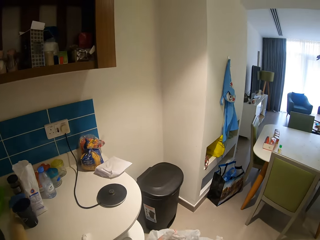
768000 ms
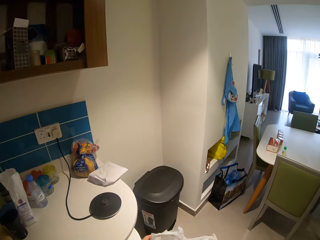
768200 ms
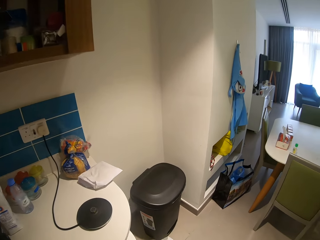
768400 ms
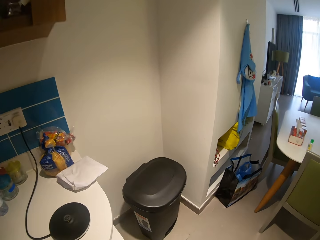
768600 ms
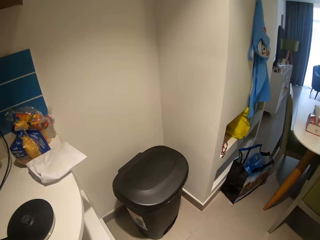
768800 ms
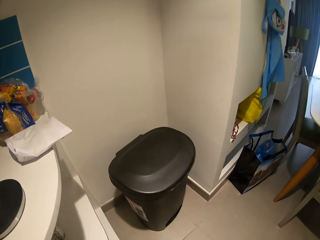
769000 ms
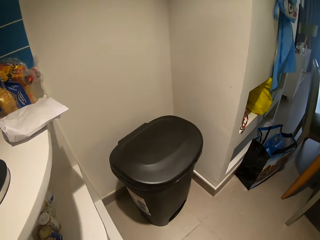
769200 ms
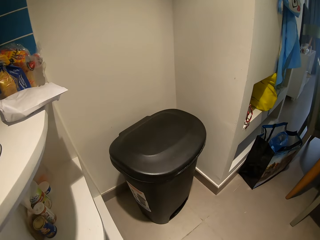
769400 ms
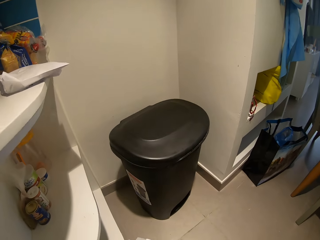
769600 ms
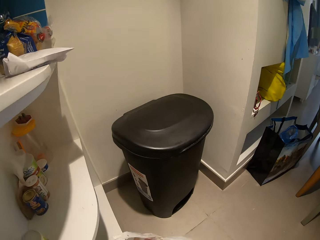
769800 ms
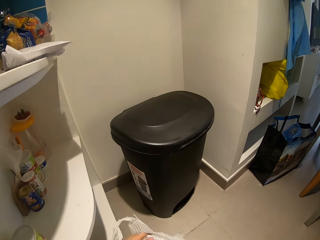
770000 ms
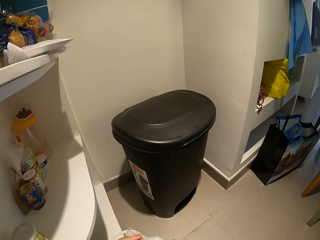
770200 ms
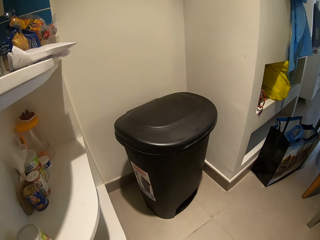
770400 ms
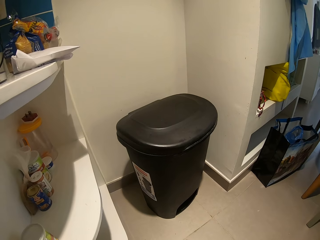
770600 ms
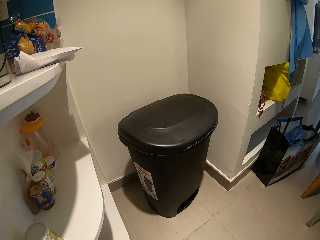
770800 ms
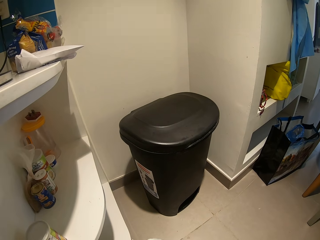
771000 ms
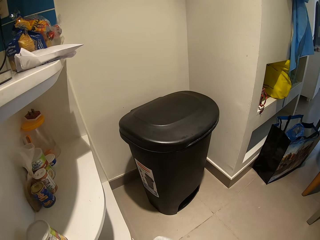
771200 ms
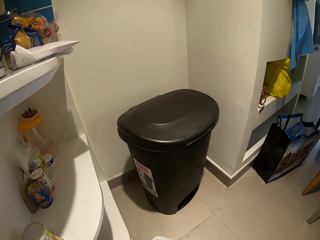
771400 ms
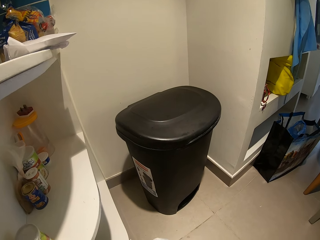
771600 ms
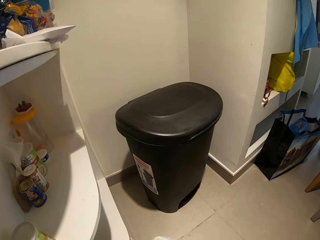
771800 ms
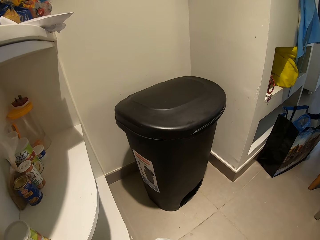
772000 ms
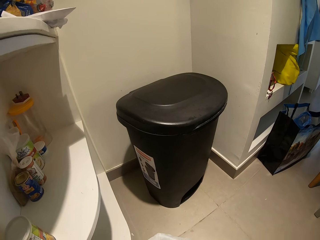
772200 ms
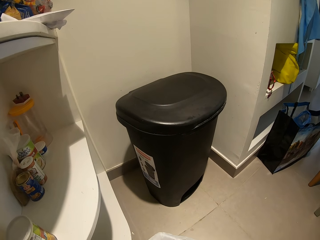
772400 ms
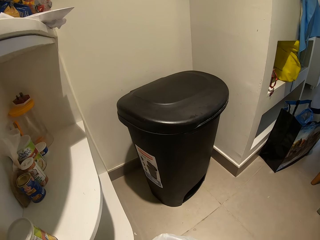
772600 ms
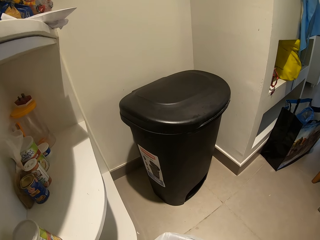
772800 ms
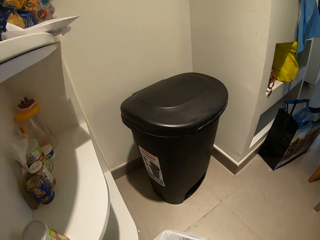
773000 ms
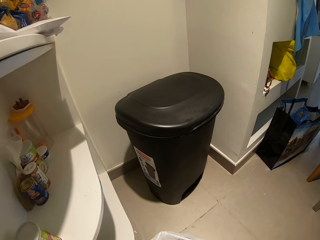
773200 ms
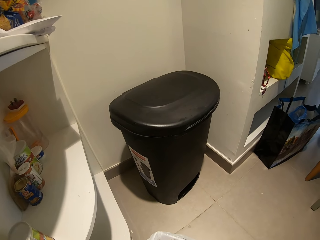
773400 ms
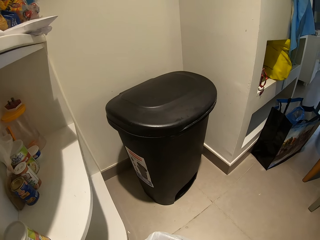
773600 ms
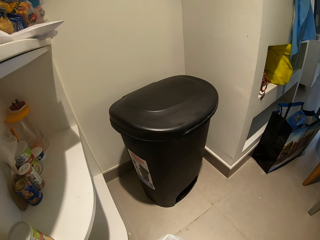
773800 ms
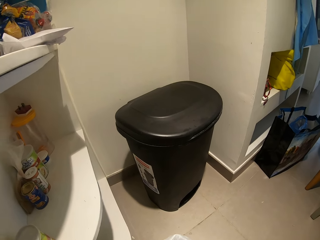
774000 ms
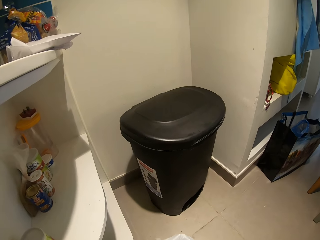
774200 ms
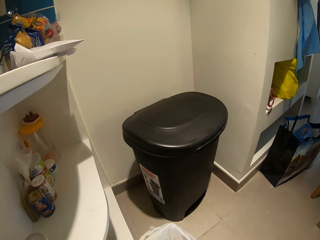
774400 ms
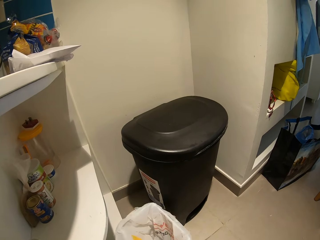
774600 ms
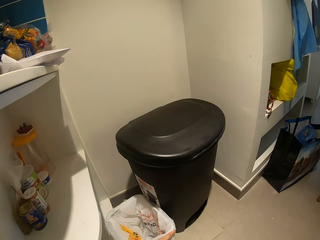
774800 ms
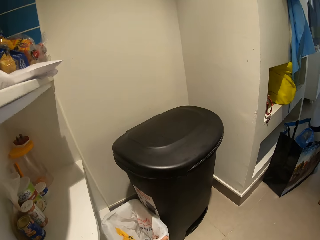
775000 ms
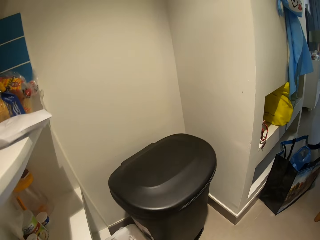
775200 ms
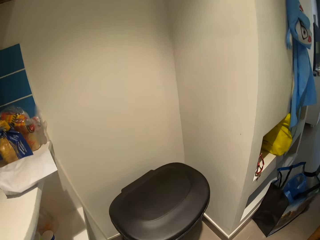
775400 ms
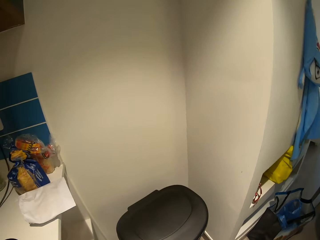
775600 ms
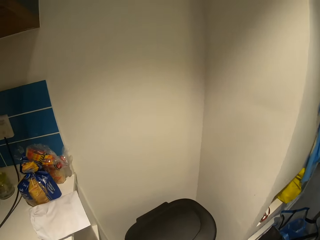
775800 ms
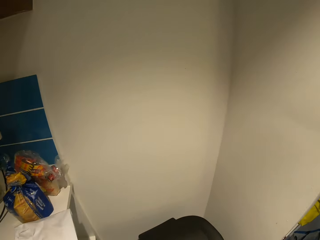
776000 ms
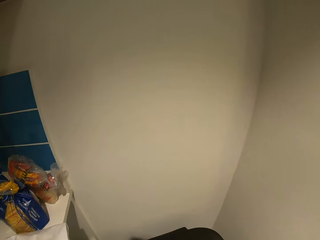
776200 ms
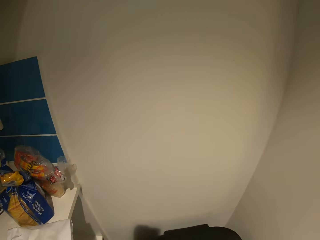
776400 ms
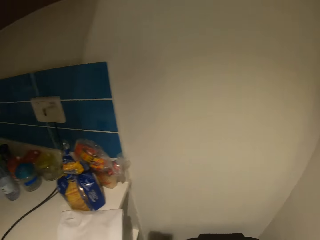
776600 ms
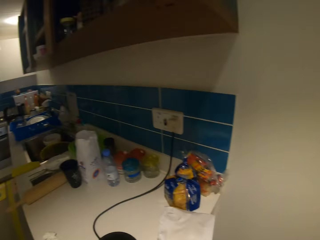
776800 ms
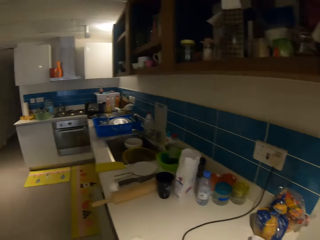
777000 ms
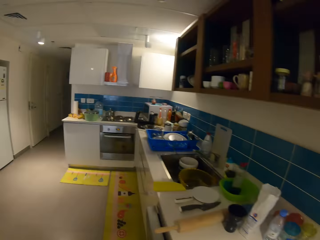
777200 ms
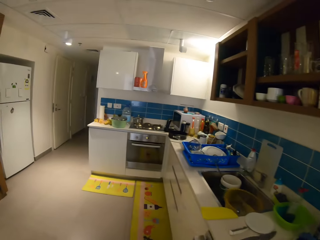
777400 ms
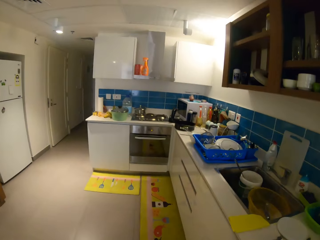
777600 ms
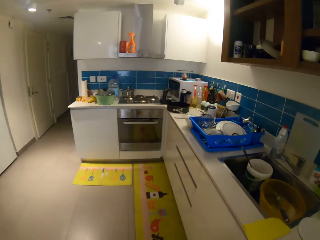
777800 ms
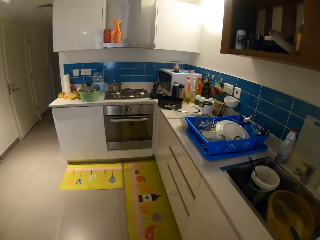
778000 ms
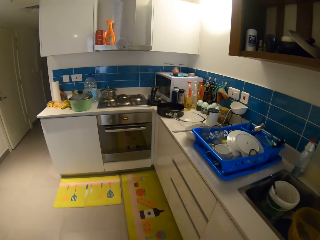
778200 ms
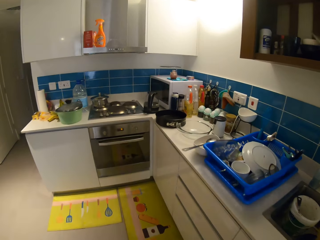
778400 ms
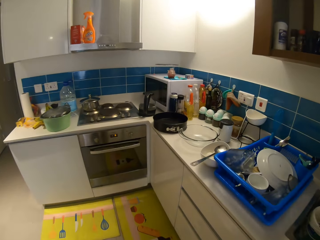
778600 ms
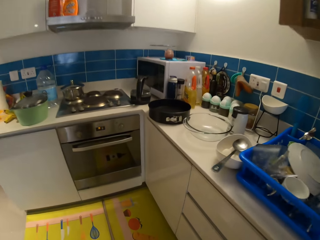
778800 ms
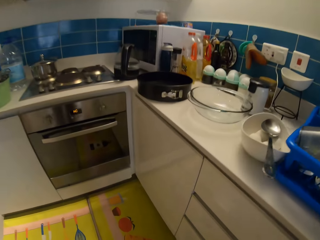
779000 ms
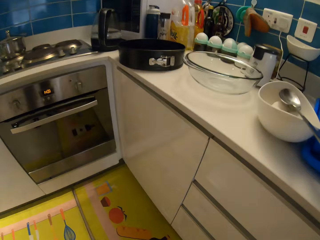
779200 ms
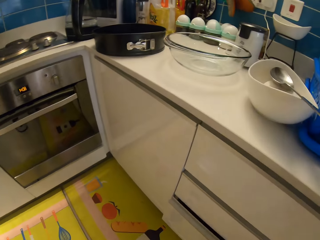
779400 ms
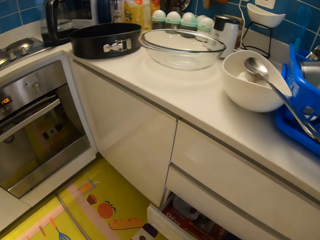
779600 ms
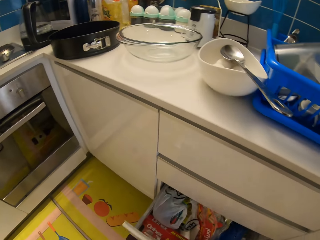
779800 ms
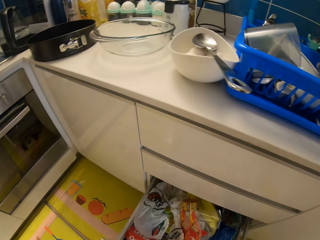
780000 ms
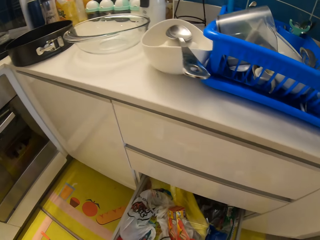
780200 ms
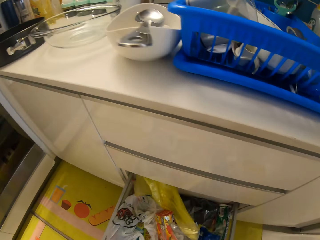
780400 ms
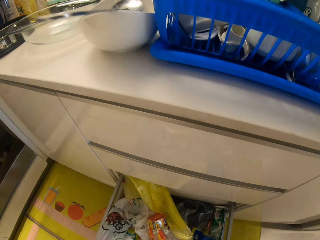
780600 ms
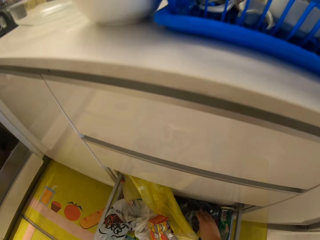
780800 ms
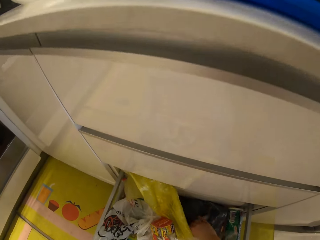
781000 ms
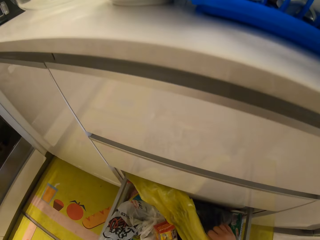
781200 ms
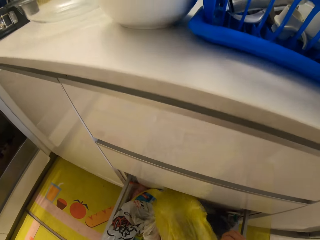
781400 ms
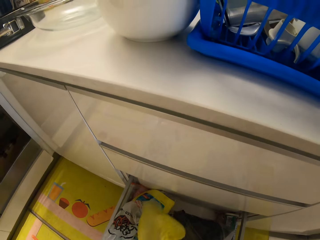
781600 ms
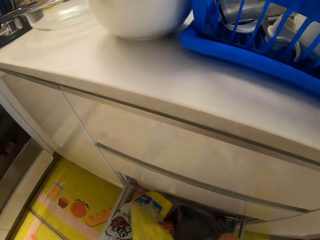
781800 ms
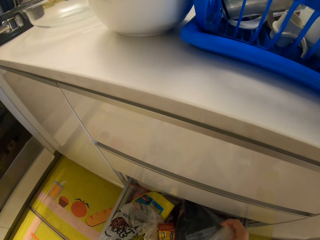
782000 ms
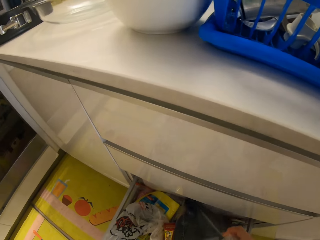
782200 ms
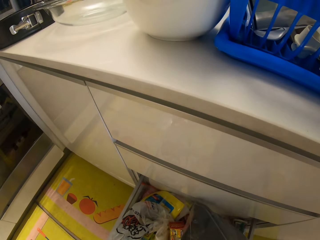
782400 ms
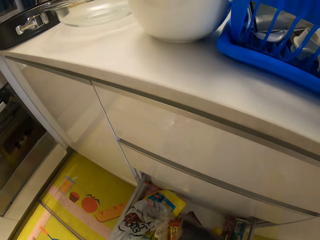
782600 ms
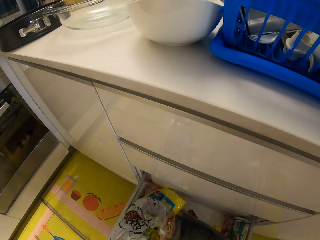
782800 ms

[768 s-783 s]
The camera wearer touches the polythene bag. They walk around the house. They open the drawer.

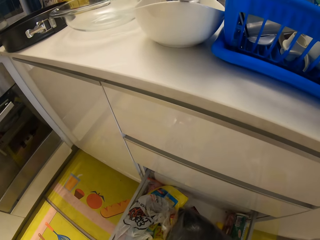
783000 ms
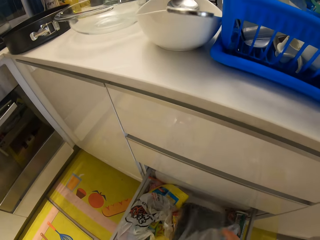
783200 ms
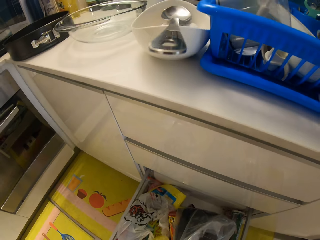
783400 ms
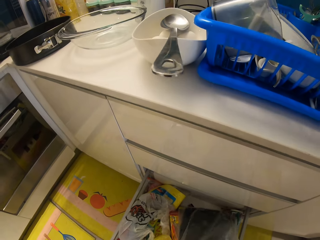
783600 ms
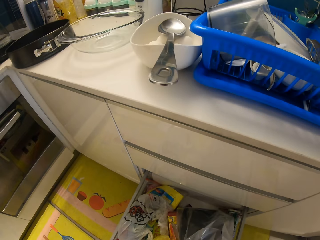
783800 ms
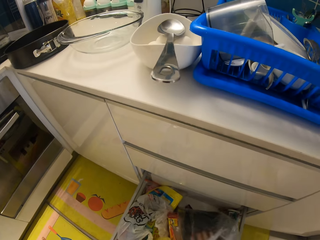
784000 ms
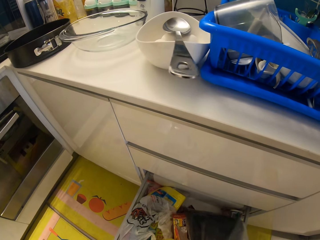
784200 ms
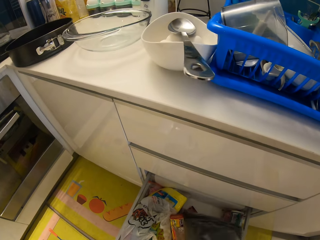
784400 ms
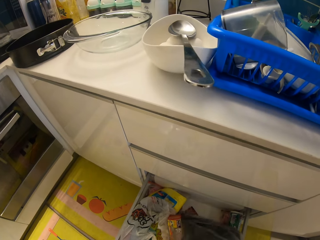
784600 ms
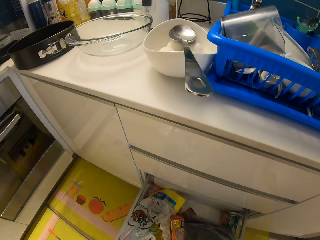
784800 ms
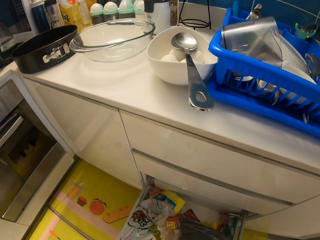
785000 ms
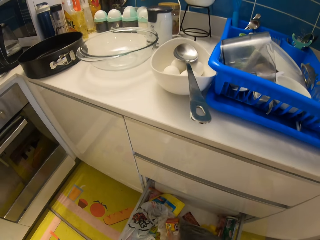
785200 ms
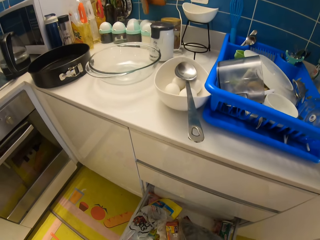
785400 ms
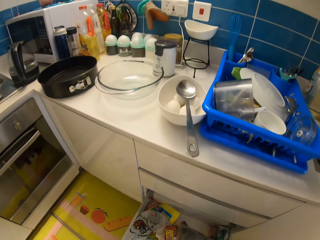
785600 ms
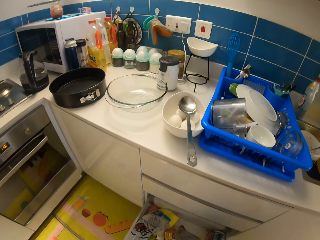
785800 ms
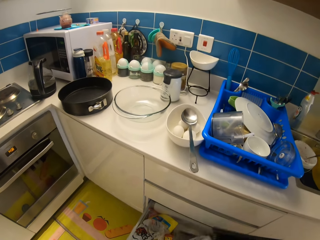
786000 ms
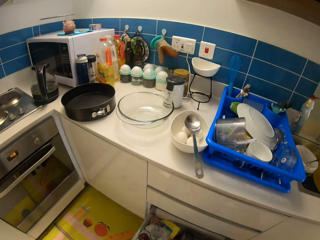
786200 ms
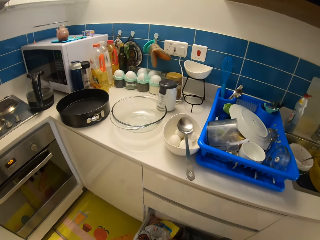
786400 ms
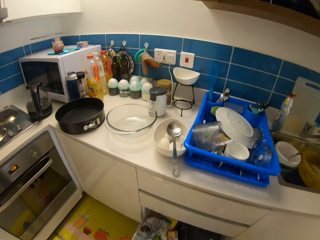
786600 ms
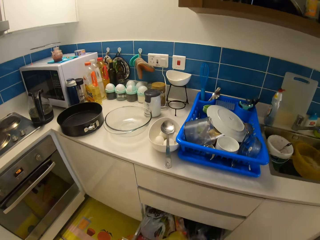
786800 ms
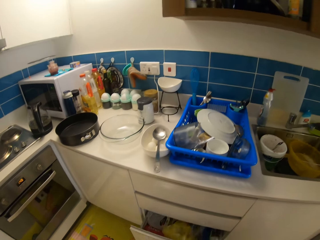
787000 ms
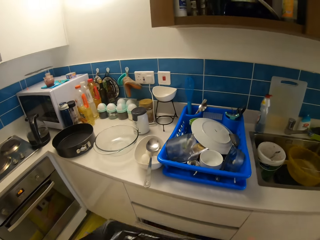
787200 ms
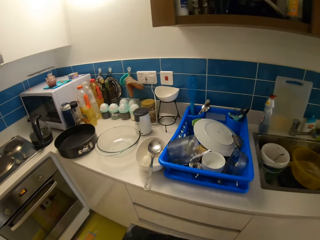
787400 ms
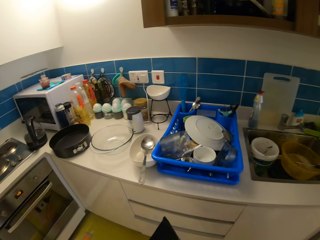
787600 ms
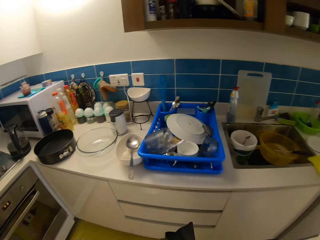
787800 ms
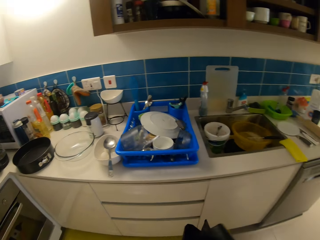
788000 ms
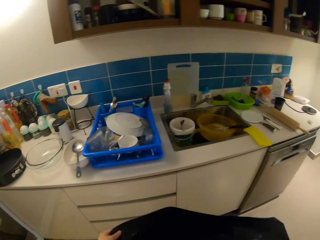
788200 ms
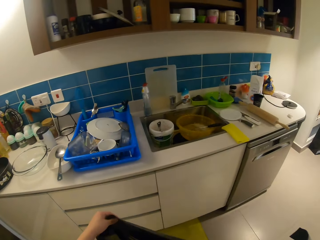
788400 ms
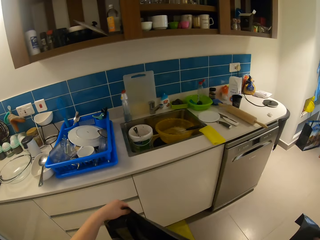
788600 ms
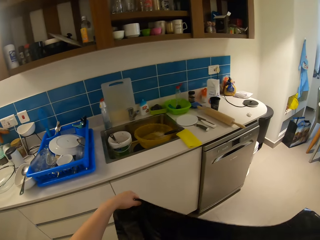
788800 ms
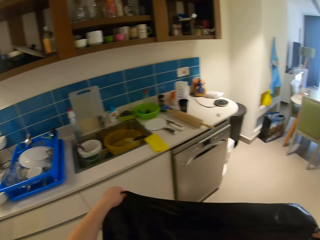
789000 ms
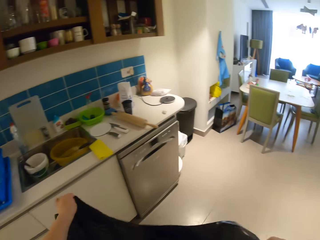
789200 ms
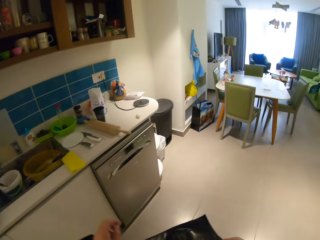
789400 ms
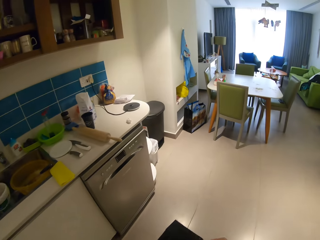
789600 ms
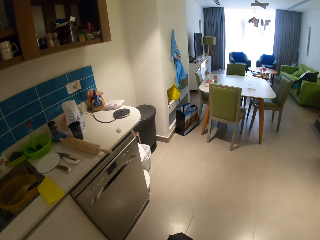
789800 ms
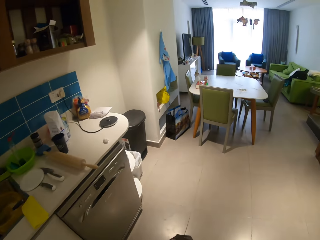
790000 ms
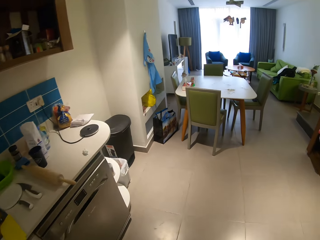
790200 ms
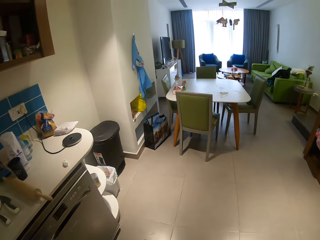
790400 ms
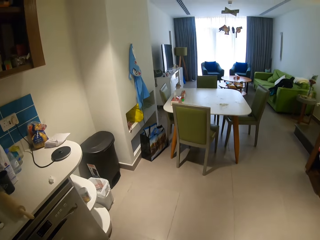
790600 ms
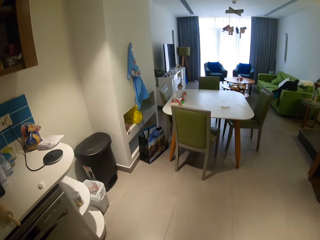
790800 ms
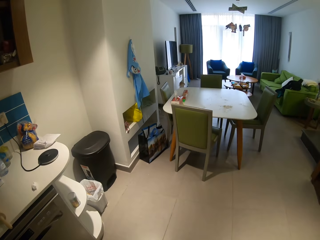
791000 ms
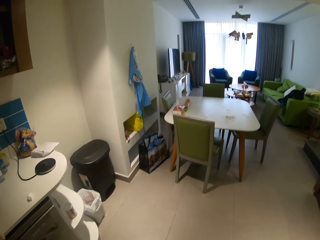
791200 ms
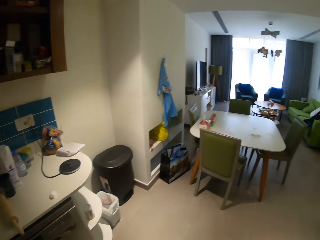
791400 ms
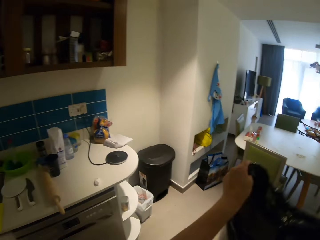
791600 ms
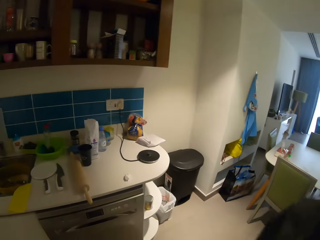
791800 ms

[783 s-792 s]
The camera wearer opens the polythene bag. They close the drawer. They remove polythene paper from the polythene bag. They unfold the polythene paper. They open the trash bag.
